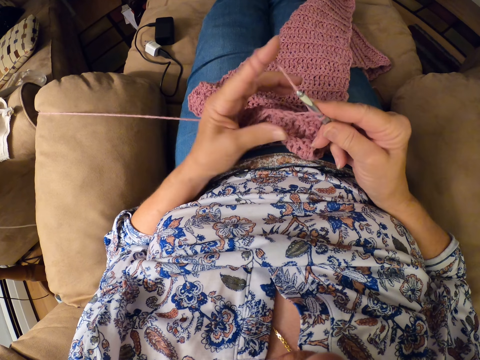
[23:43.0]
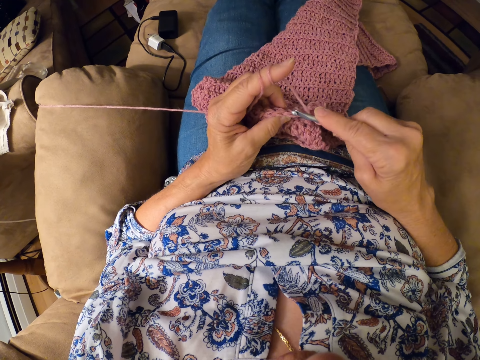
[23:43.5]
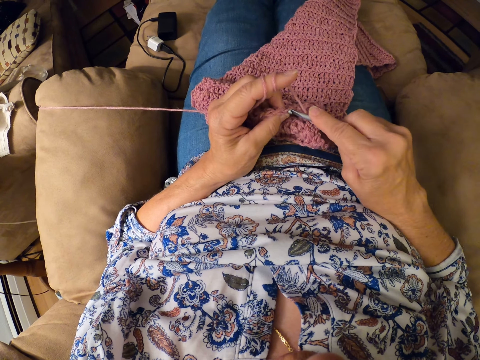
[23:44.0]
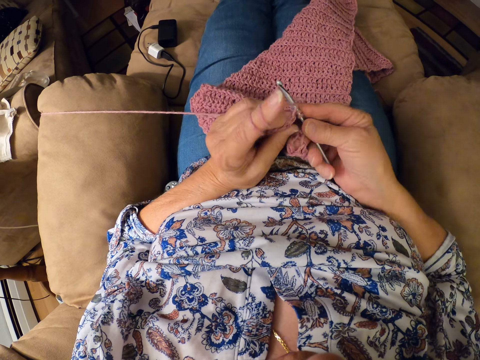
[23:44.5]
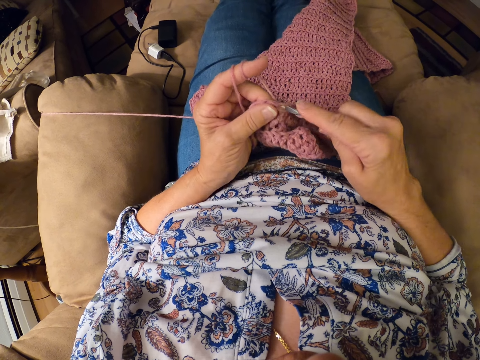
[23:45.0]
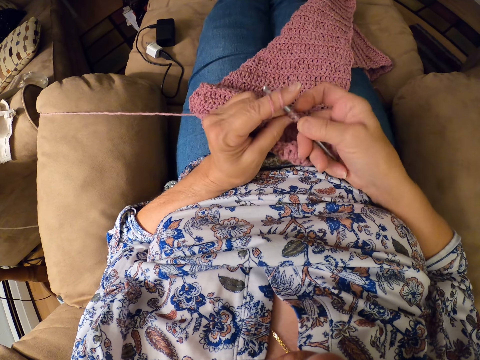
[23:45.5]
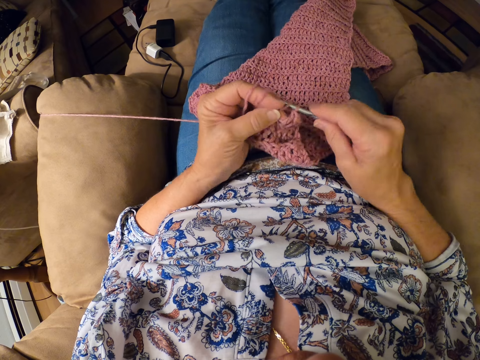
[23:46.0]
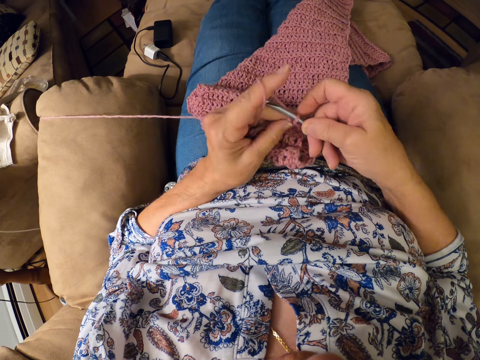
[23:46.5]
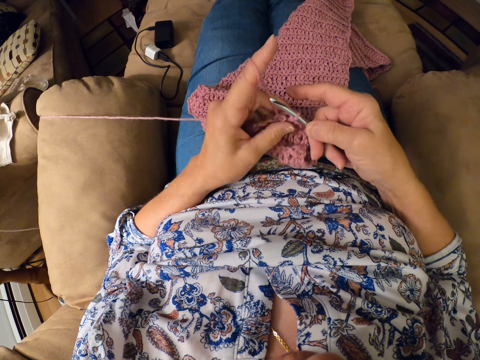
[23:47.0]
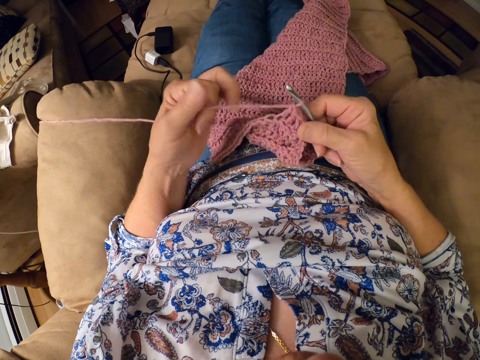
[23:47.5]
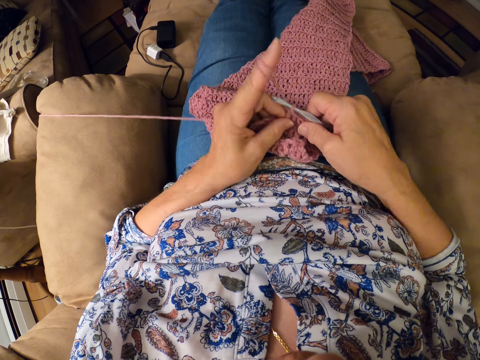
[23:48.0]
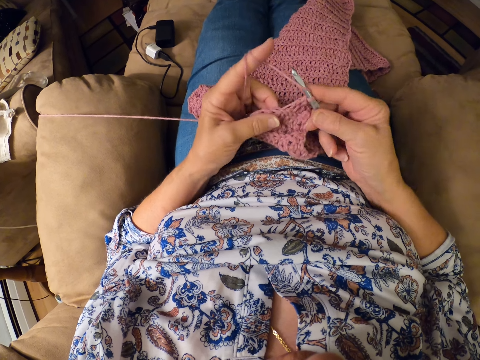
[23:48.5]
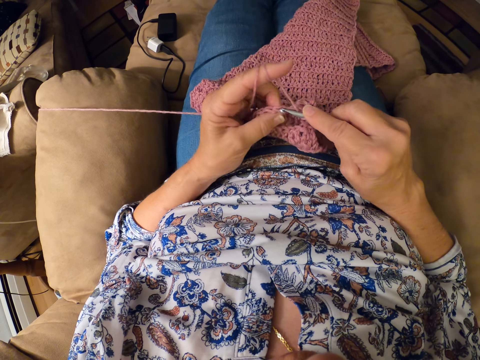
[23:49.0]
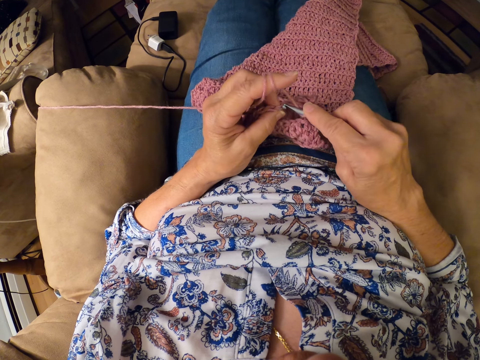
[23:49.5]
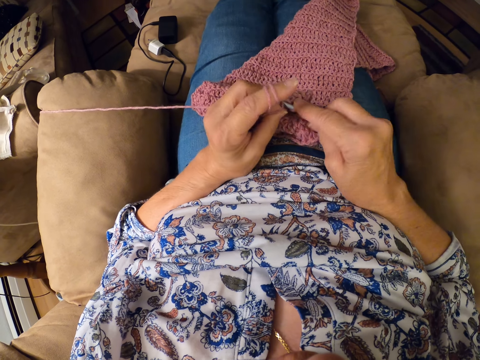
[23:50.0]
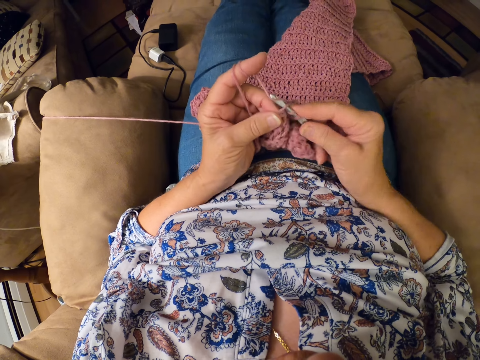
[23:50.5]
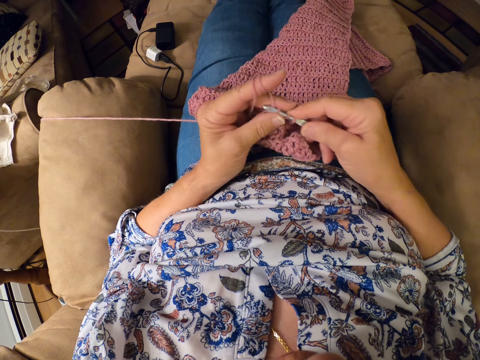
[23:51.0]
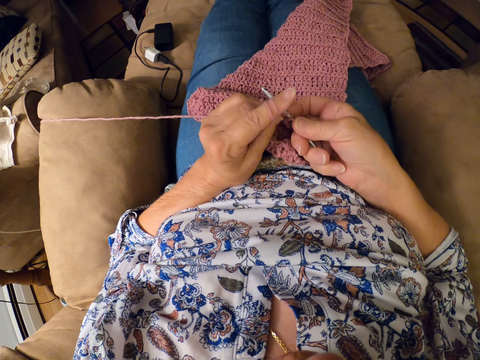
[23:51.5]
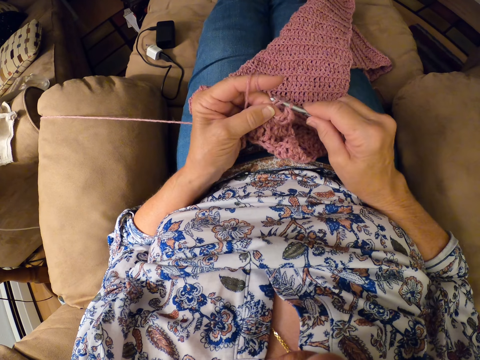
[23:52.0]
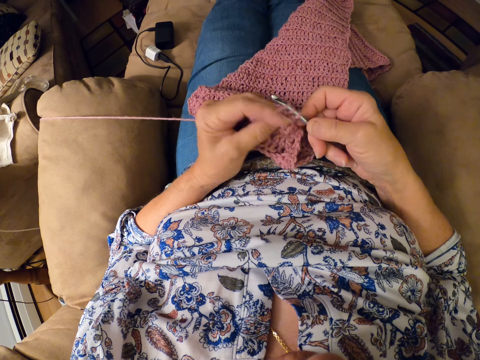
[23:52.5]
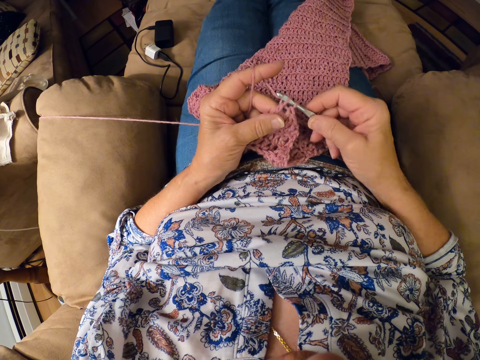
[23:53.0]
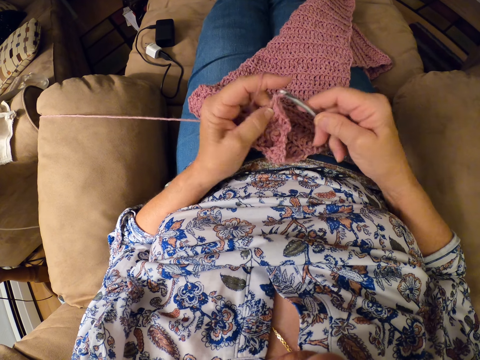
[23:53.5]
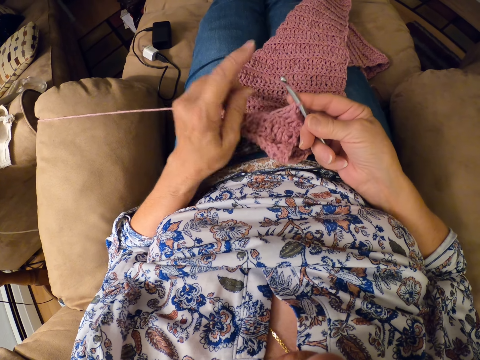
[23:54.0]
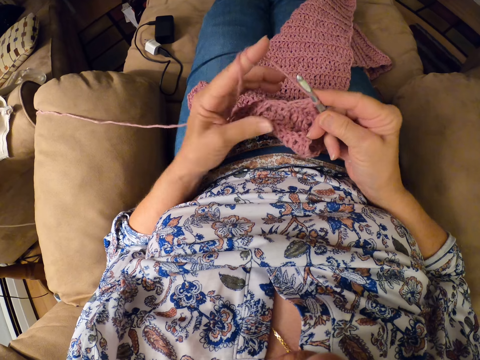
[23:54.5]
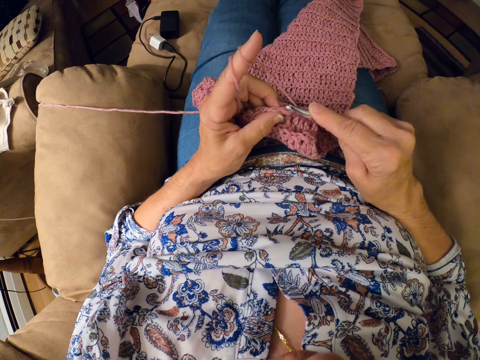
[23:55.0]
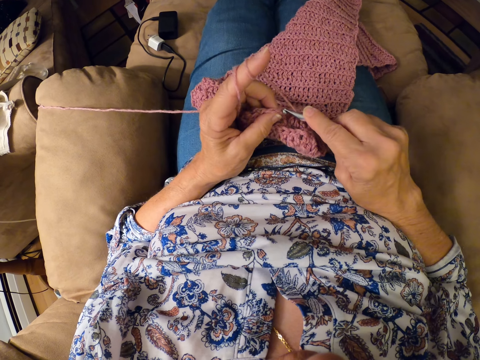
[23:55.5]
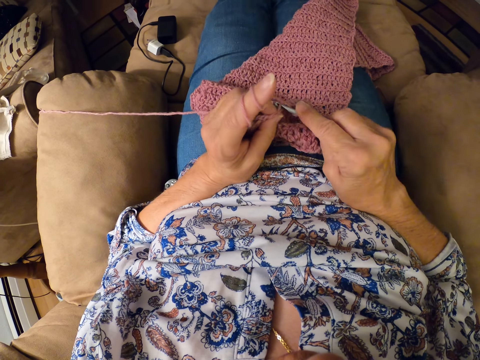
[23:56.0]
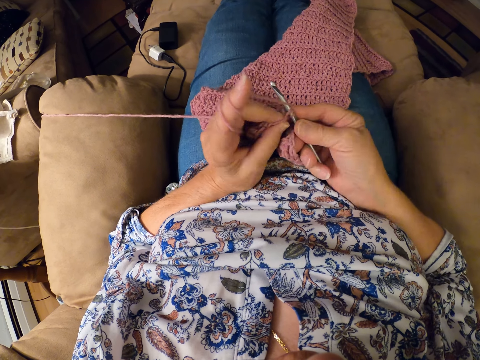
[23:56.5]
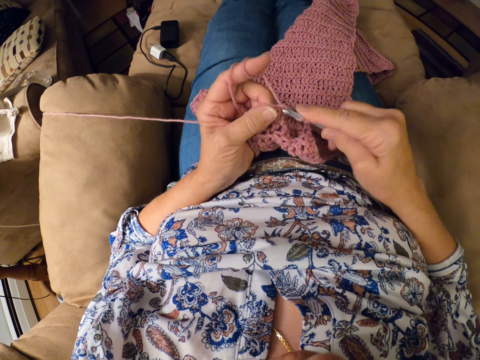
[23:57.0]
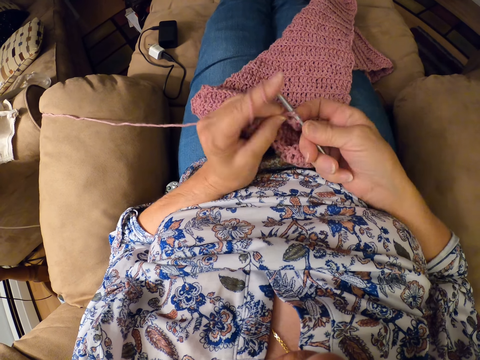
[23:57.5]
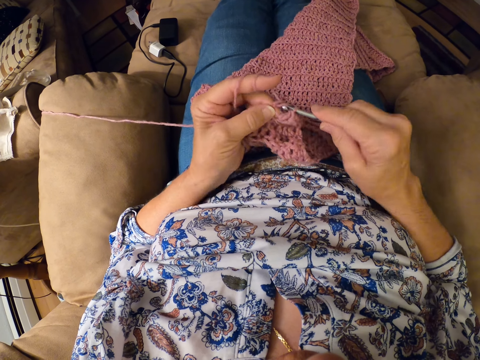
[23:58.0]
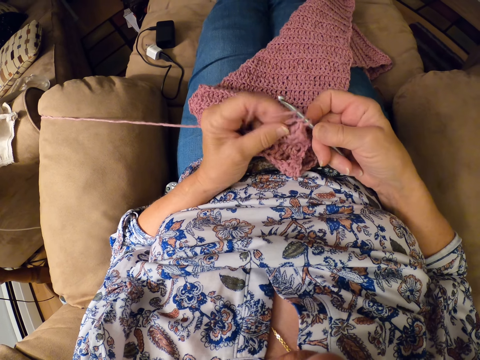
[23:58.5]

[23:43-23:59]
The camera wearer twirls the yarn around her left hand. She continues crocheting the yarn with the crocheting hook. She twirls the yarn around her left hand. She continues crocheting the yarn with the crocheting hook. She pulls a thread with a finger. She knits a cloth with a crochet hook and thread. She twirls the yarn around her left hand. She continues crocheting the yarn with the crocheting hook.

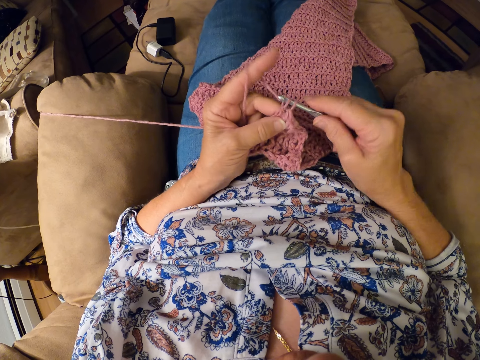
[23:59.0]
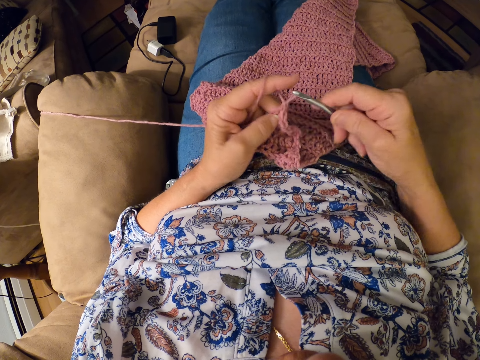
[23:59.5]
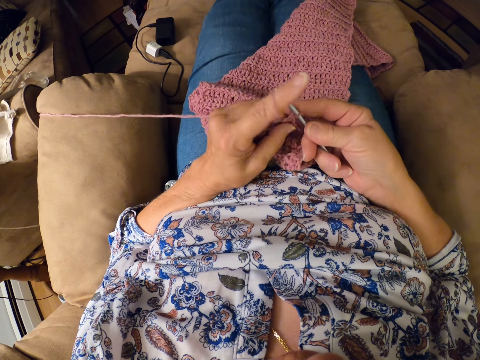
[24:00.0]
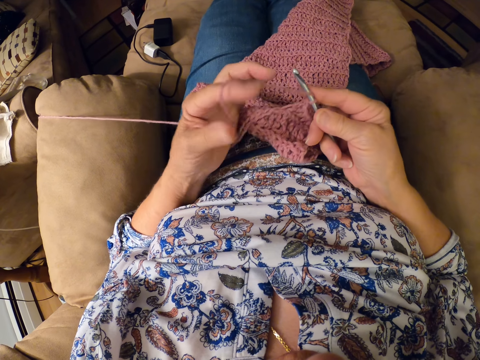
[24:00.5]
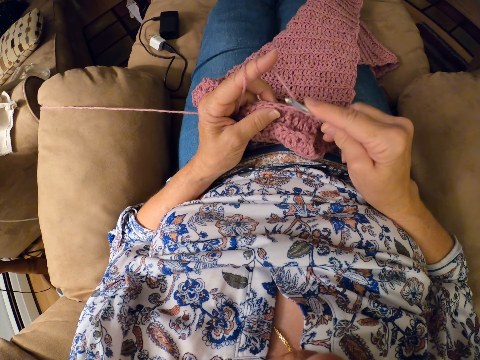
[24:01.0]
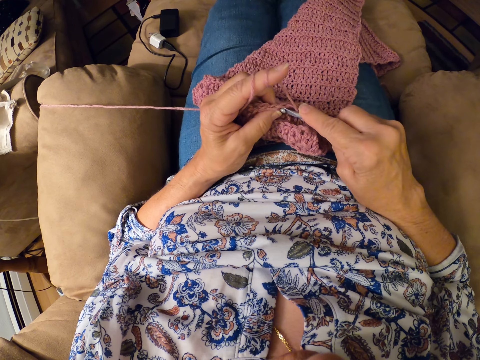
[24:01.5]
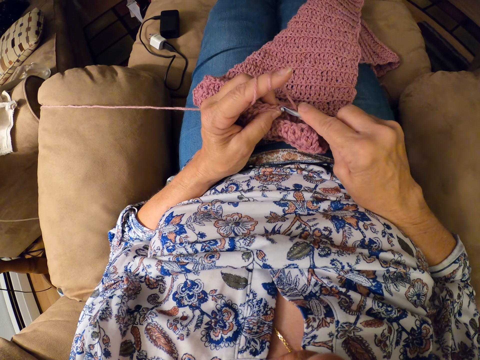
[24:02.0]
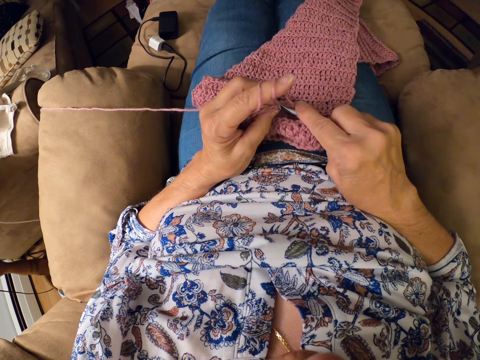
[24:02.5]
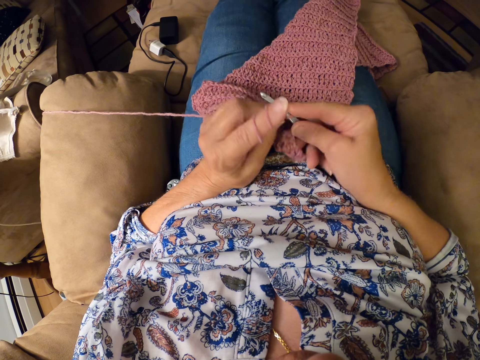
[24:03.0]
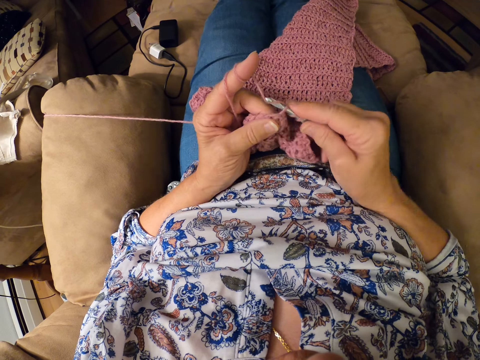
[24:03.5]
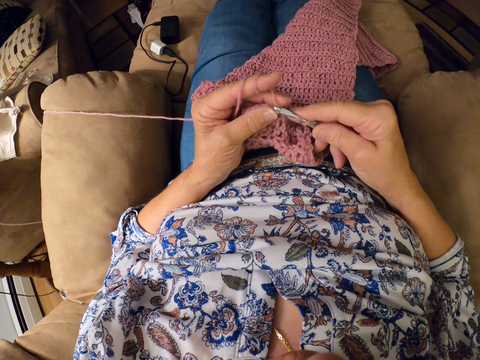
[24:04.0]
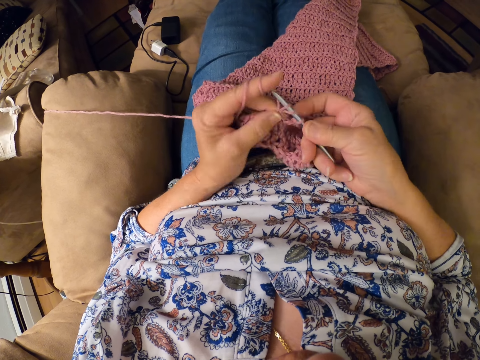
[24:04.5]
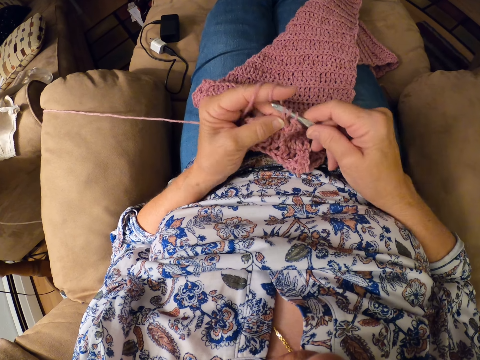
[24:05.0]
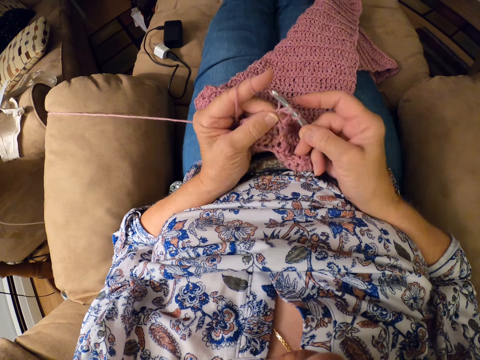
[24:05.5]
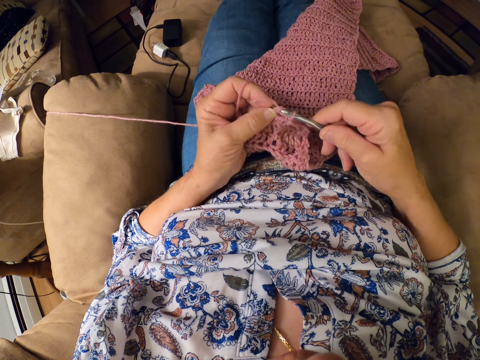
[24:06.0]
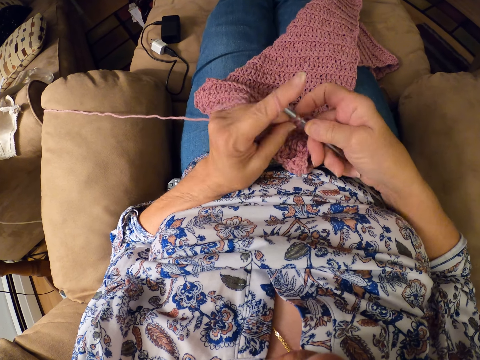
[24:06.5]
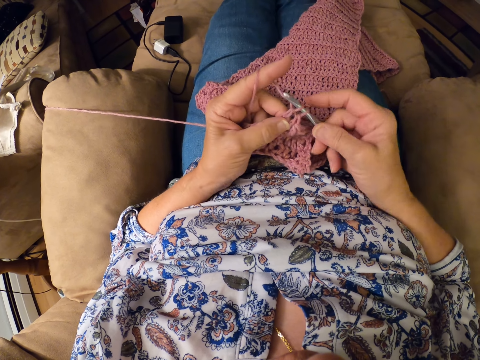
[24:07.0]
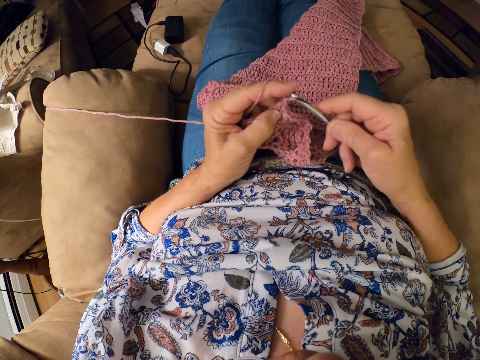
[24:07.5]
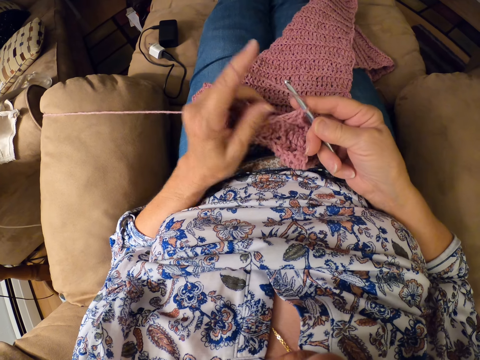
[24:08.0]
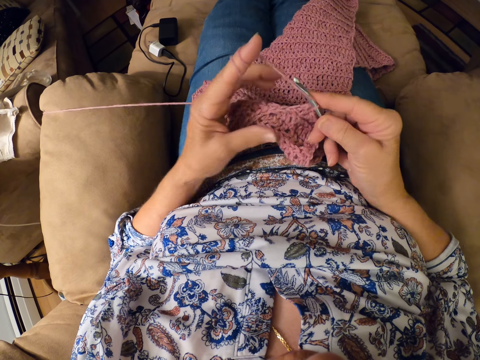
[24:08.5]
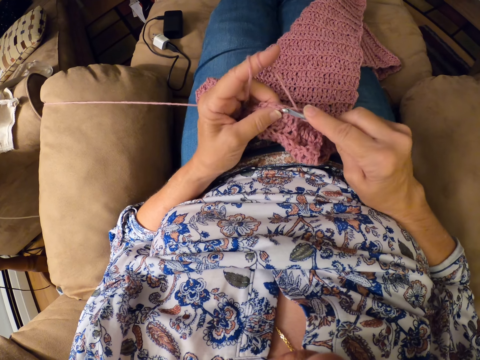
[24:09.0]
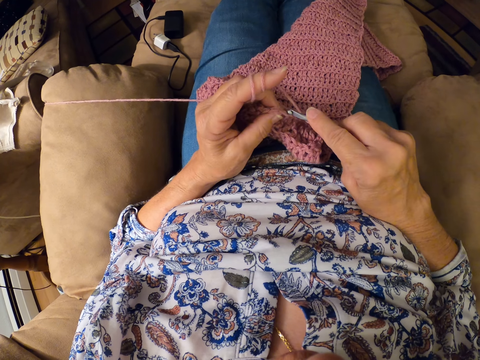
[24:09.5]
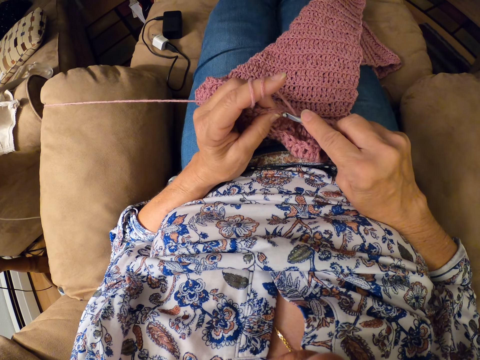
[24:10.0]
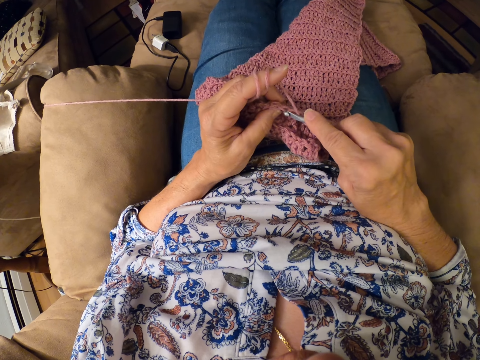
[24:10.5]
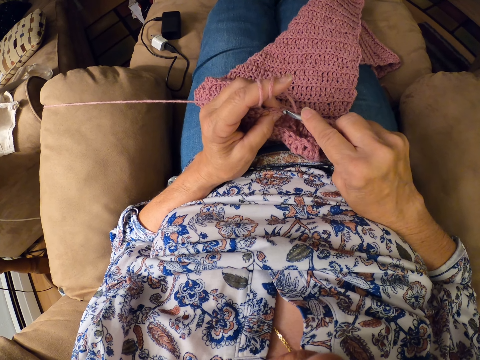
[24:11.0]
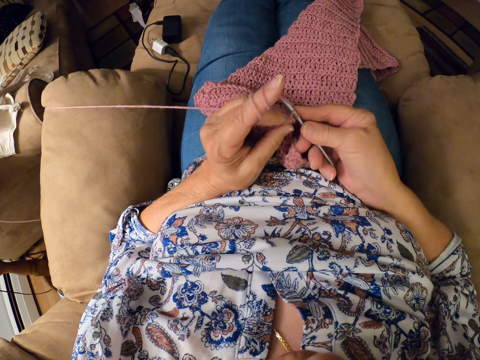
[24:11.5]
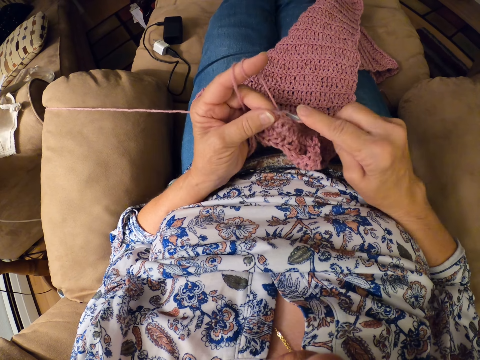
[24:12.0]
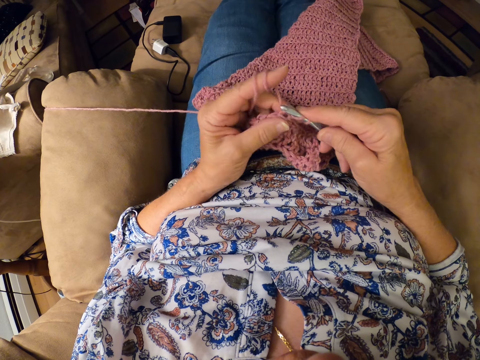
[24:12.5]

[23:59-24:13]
The camera wearer twirls the yarn around her left hand. She pulls a thread with a finger. She continues crocheting the yarn with the crocheting hook. She knits a cloth with a crochet hook and thread. She twirls the yarn around her left hand. She continues crocheting the yarn with the crocheting hook.
